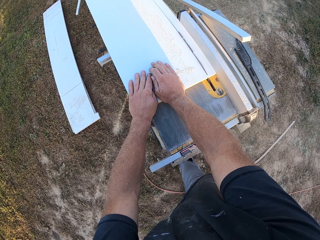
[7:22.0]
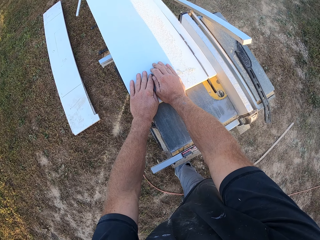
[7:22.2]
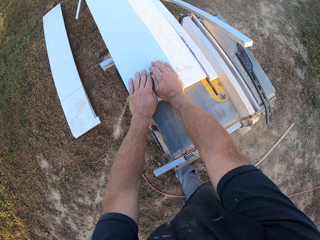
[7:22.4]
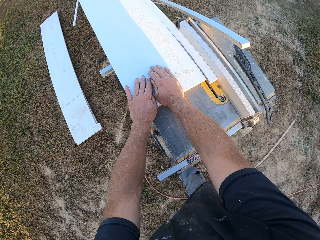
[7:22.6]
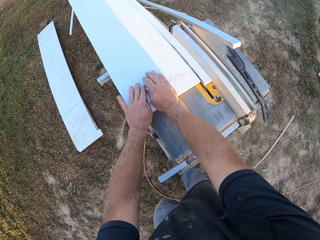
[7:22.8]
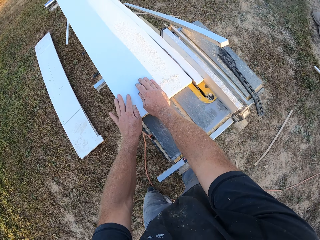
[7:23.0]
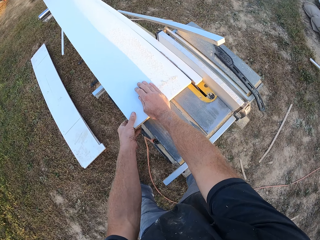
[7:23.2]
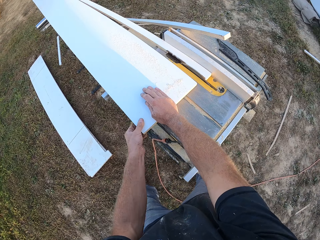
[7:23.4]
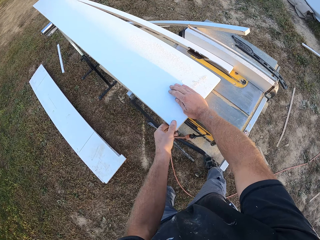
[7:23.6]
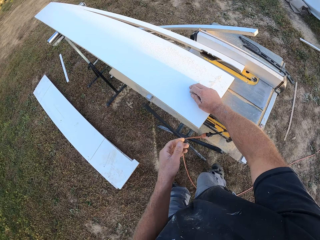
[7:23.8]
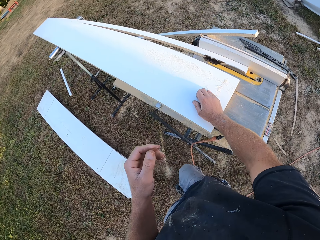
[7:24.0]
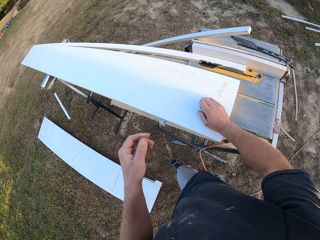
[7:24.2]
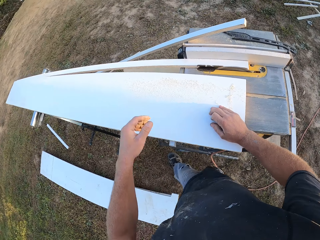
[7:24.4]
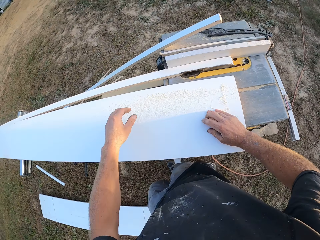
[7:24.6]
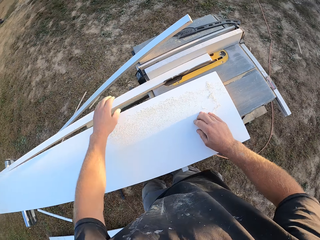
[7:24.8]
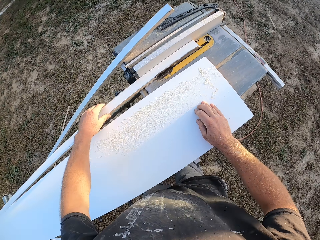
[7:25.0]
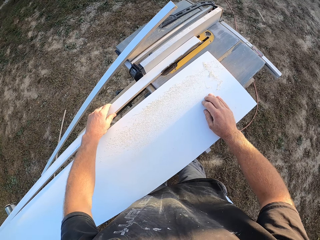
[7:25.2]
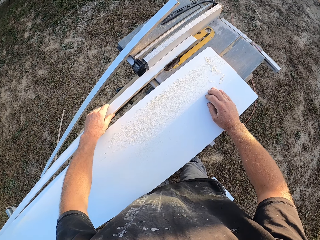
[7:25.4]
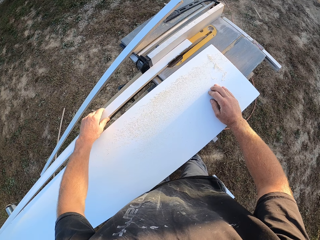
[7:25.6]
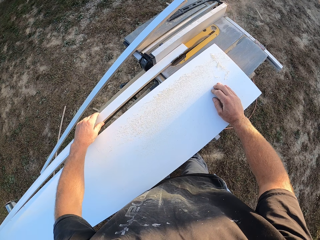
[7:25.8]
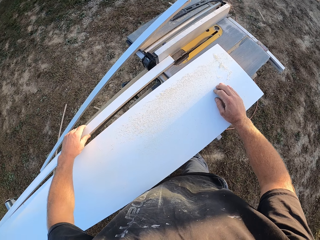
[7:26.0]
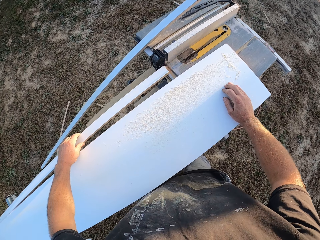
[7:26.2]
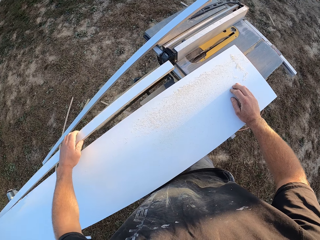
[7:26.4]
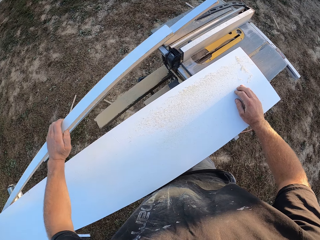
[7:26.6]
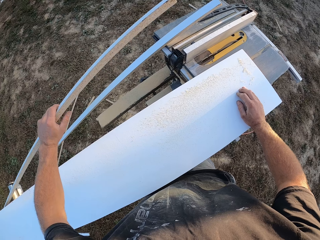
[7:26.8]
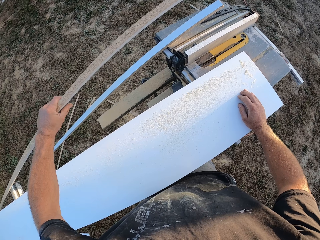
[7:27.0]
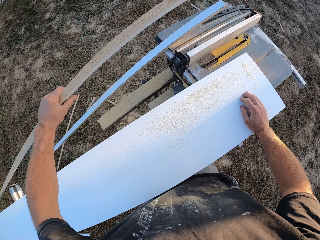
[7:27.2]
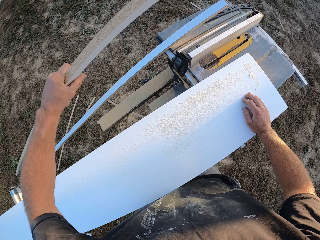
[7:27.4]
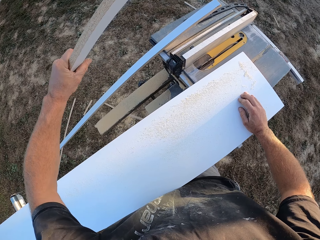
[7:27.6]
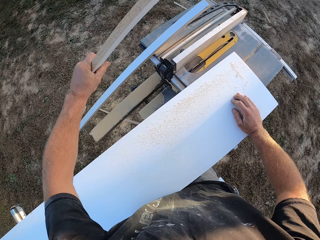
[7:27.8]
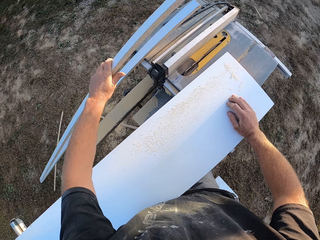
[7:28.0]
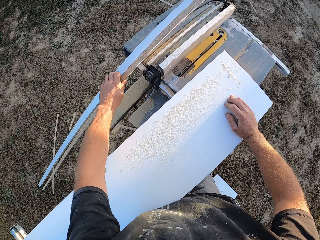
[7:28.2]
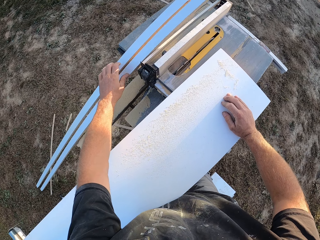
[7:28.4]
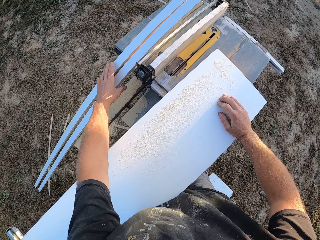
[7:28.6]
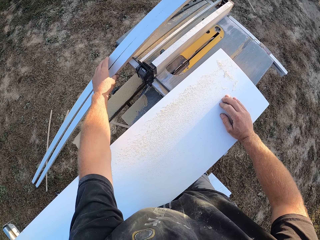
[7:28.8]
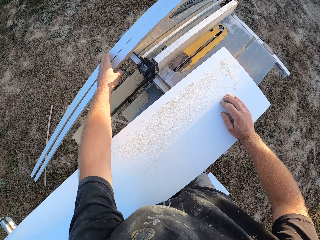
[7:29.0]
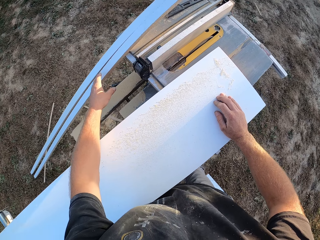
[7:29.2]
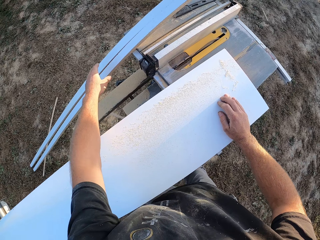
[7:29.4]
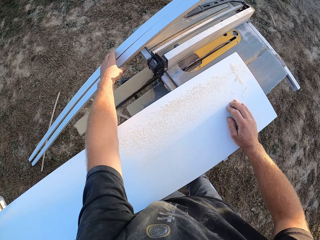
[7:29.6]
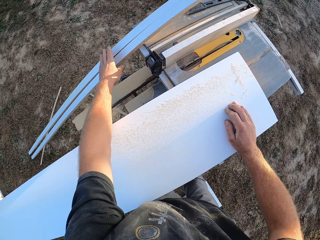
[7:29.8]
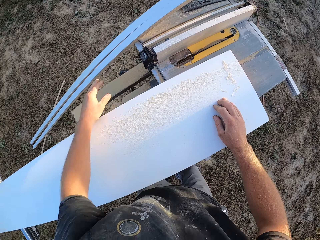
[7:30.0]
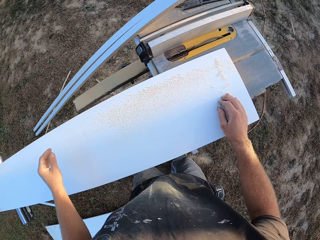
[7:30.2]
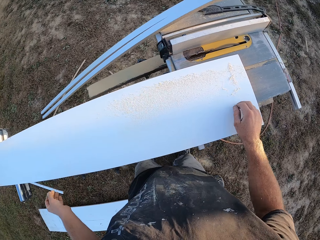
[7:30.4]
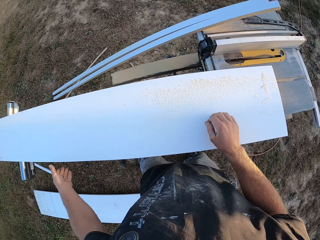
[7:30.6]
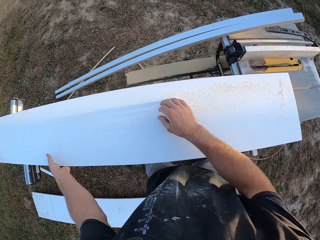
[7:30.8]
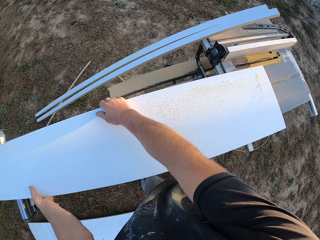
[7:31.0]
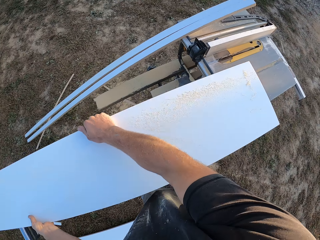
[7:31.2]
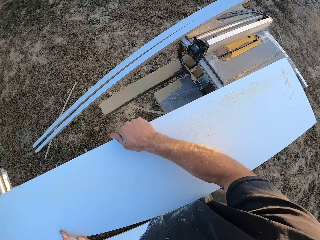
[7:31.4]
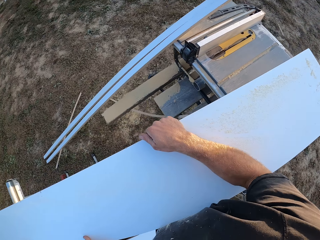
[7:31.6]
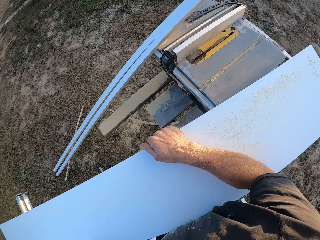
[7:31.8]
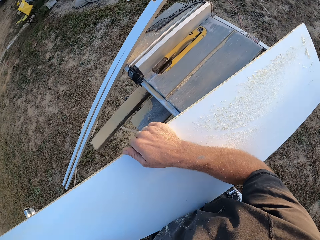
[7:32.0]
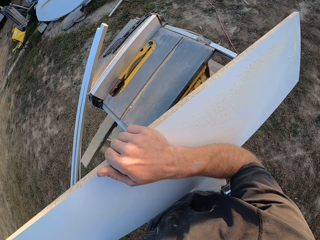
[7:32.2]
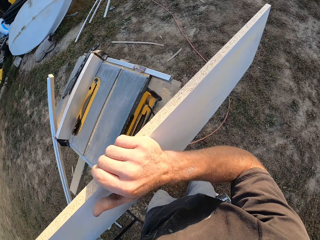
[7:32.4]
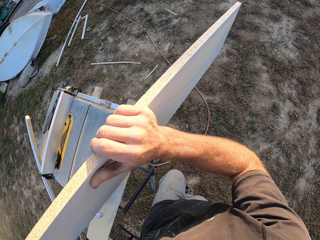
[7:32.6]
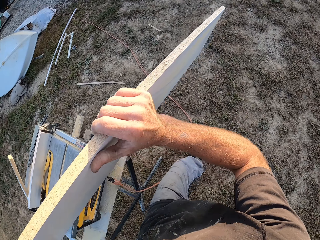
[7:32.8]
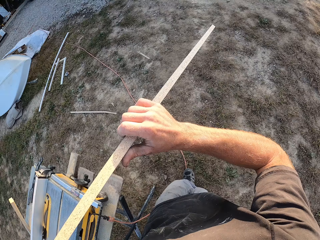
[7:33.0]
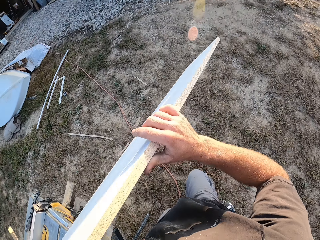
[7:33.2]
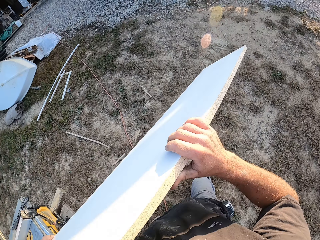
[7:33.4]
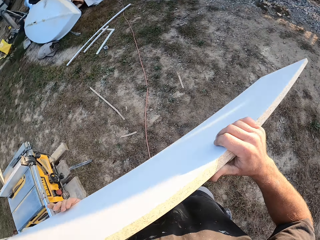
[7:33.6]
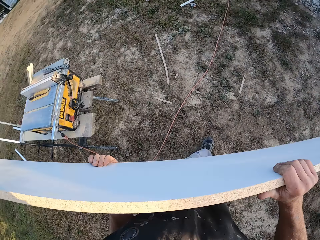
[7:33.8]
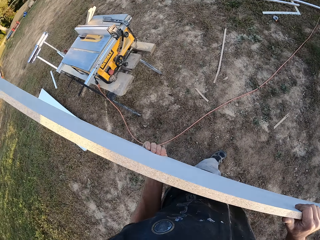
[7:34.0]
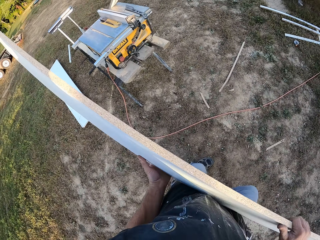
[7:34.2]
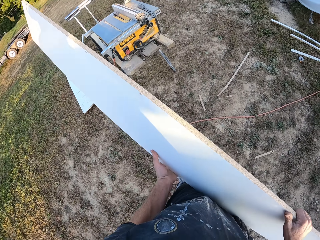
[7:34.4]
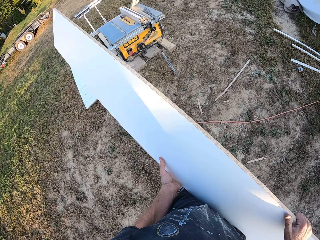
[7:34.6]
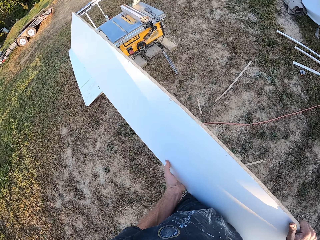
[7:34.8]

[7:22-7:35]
The camera wearer picks the piece of wood. They put the piece of wood aside. They carry the slab of wood. They walk around the compound.

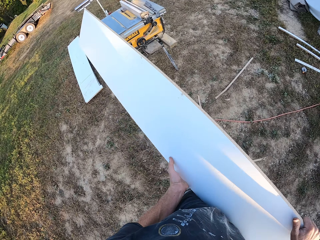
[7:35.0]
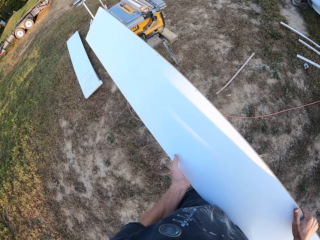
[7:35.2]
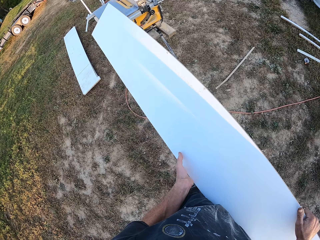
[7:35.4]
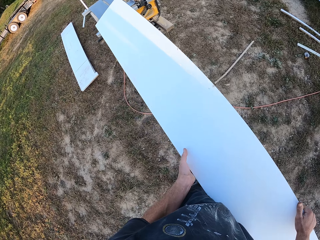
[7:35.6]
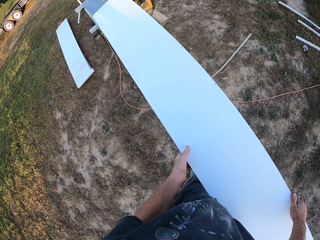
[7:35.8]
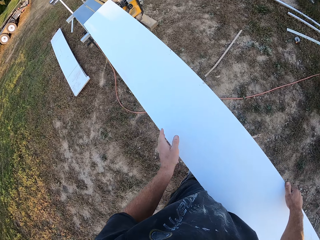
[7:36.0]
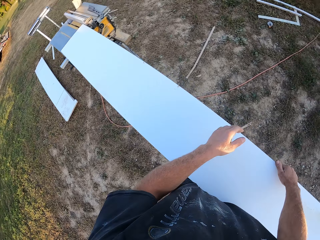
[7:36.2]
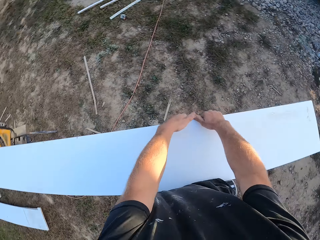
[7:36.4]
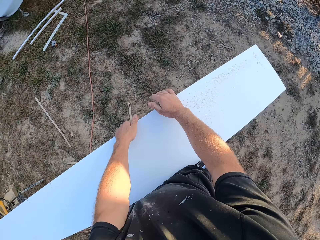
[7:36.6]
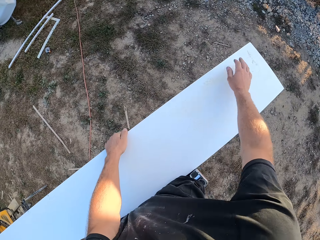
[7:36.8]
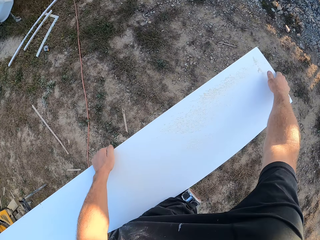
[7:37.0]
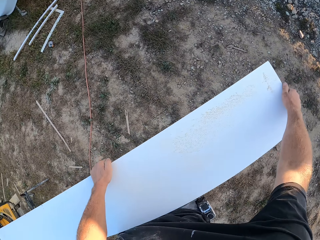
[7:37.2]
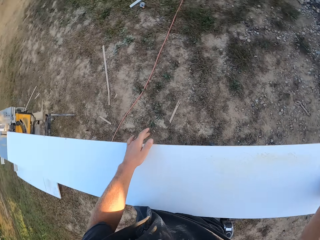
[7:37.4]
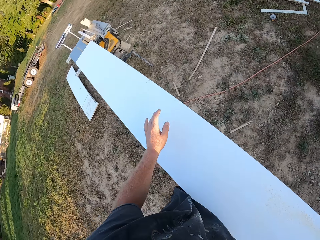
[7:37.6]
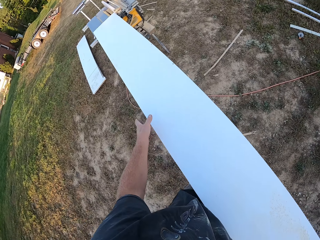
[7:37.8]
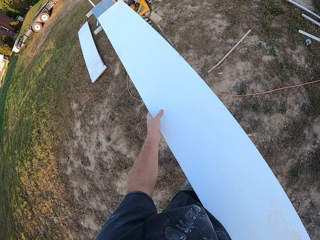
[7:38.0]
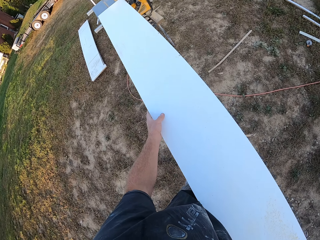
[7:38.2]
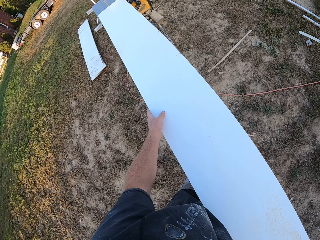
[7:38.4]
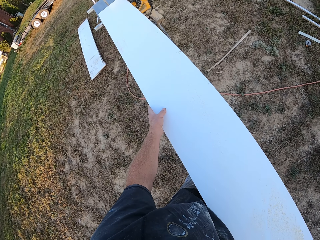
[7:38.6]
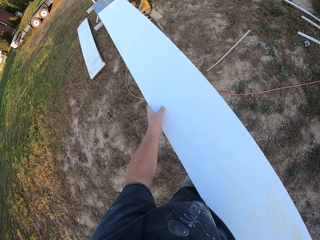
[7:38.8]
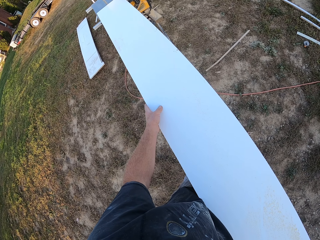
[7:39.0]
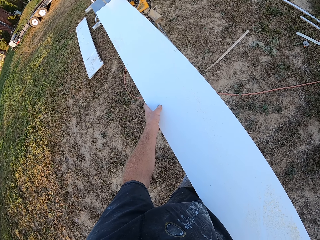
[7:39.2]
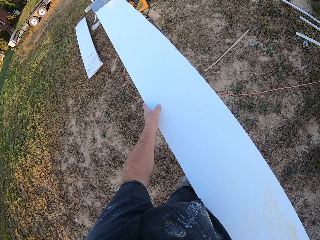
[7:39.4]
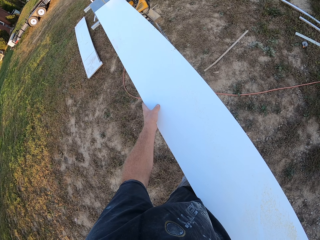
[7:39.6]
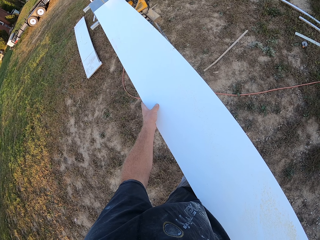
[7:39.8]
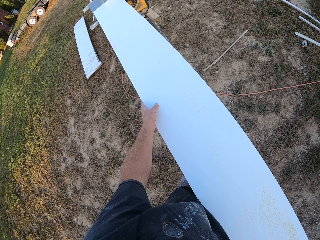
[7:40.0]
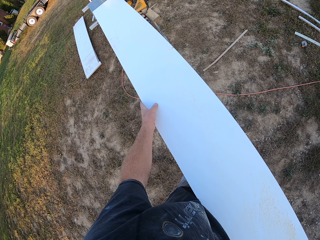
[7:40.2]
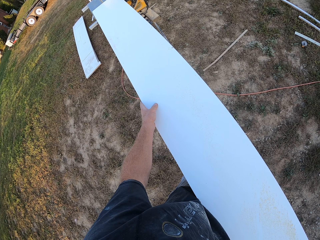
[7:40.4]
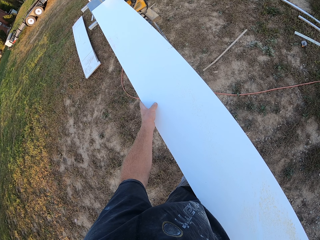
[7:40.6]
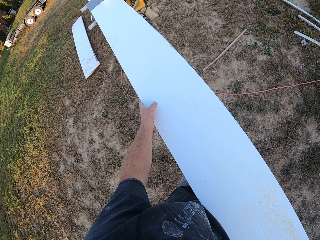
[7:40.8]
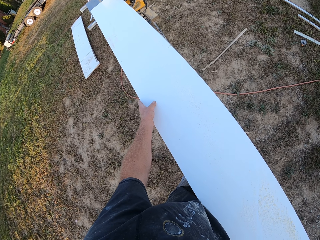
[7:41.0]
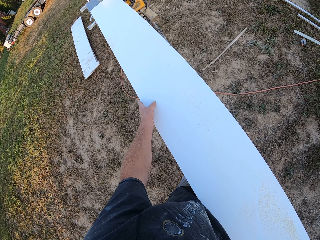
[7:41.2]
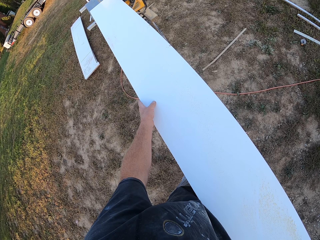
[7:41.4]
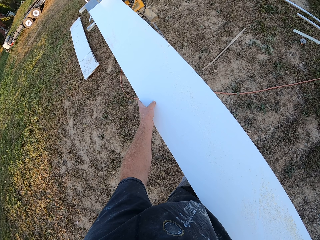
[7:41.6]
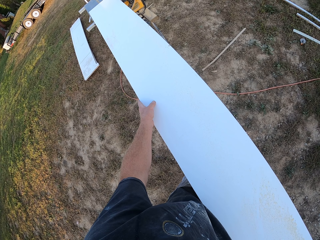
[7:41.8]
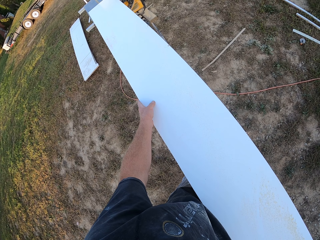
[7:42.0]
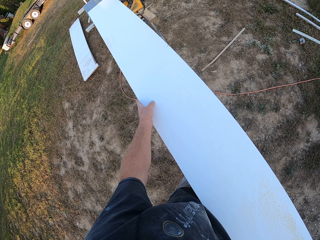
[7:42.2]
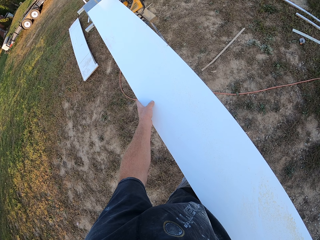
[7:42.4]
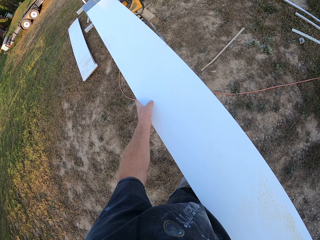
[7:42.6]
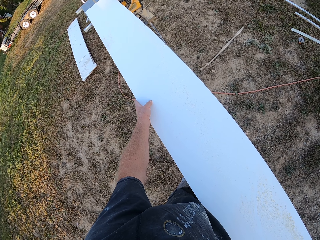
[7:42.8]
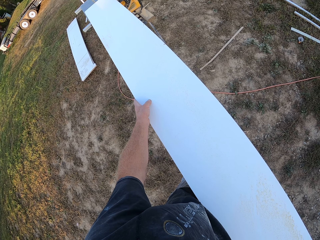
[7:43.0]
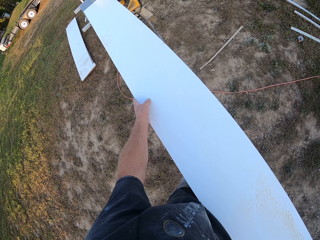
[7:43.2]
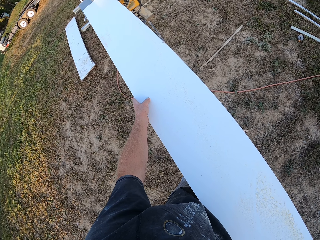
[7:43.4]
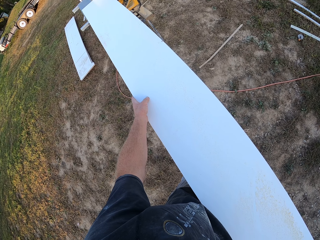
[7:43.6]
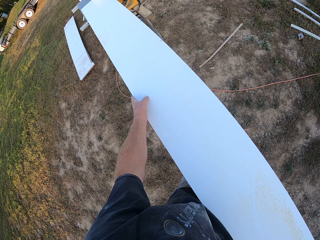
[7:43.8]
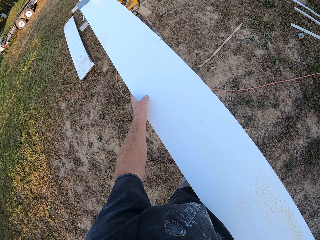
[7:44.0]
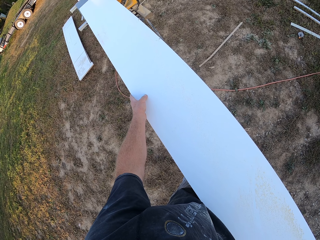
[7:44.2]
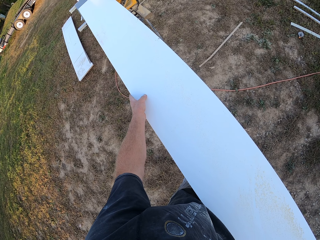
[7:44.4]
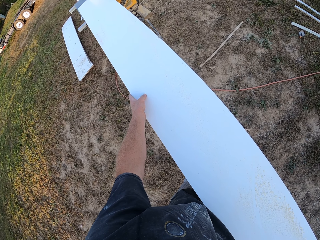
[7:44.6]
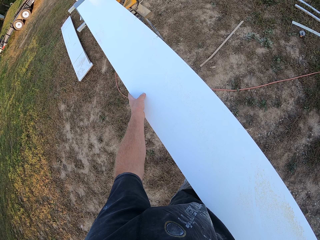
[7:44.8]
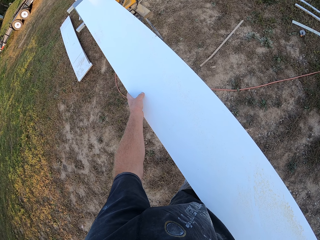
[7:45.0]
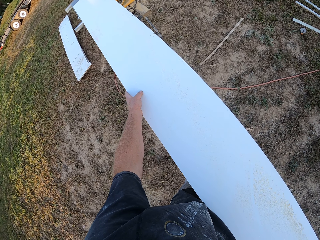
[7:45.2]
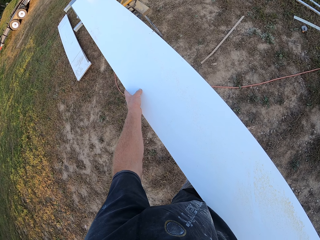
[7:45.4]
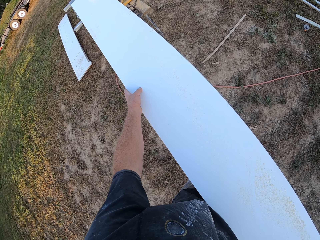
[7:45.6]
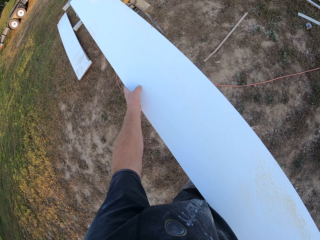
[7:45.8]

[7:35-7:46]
The camera wearer places the slab of wood on the table saw machine. They cut the wood with the table saw machine. They walk around.
